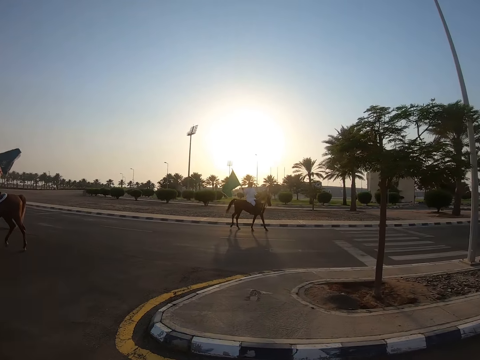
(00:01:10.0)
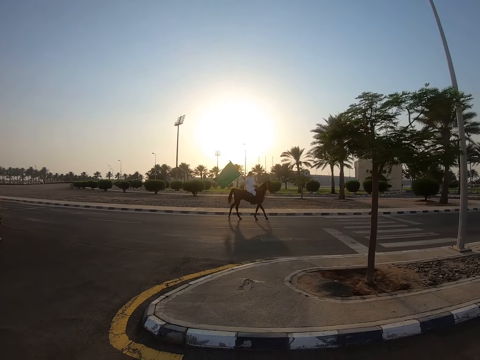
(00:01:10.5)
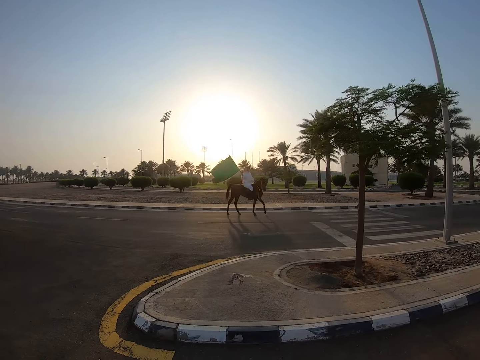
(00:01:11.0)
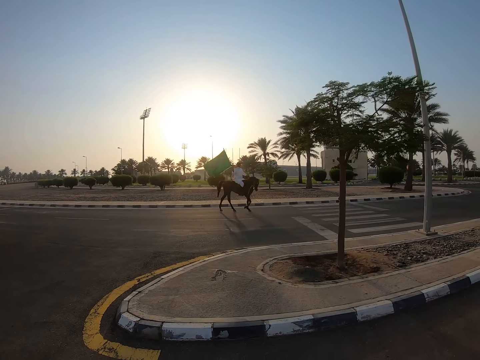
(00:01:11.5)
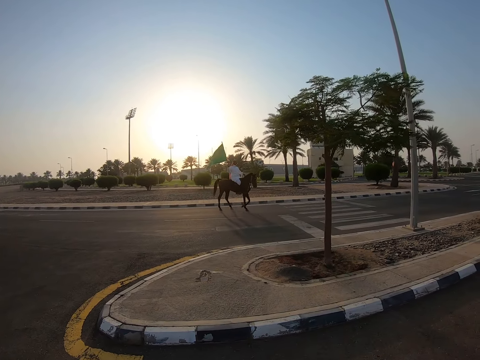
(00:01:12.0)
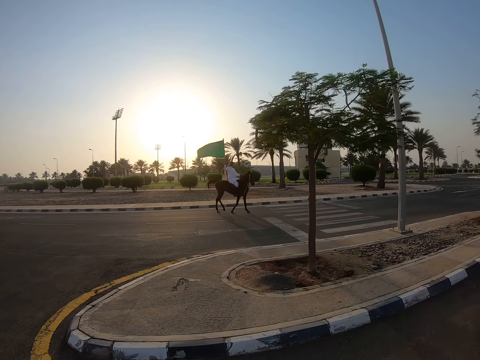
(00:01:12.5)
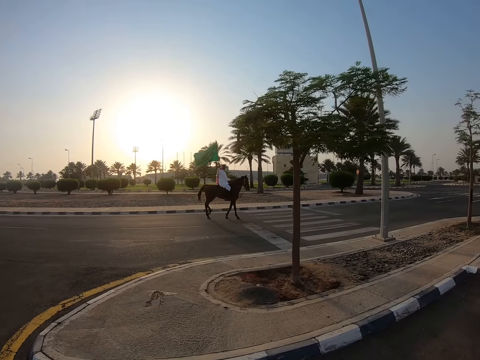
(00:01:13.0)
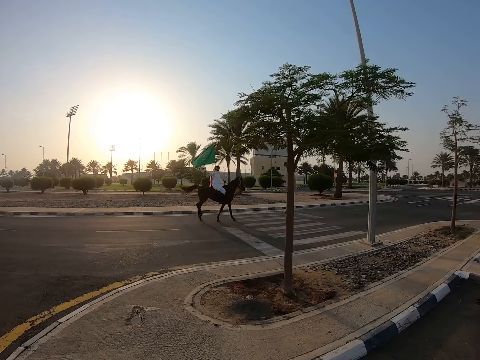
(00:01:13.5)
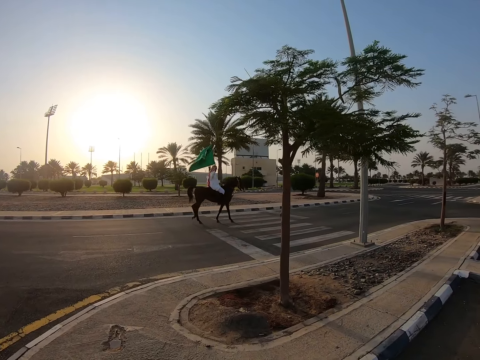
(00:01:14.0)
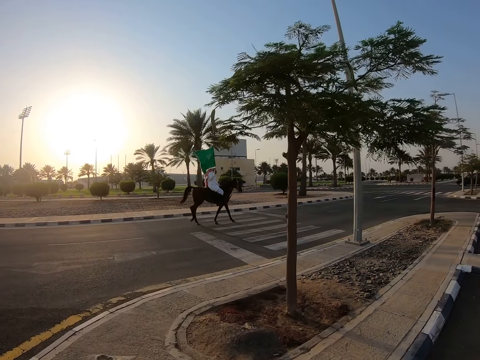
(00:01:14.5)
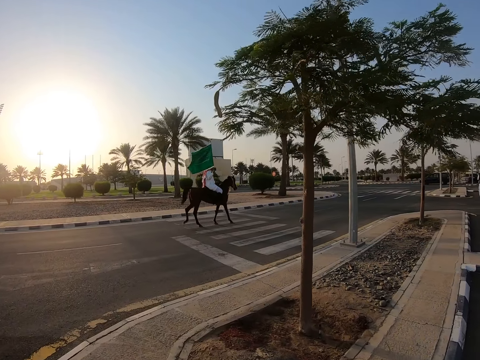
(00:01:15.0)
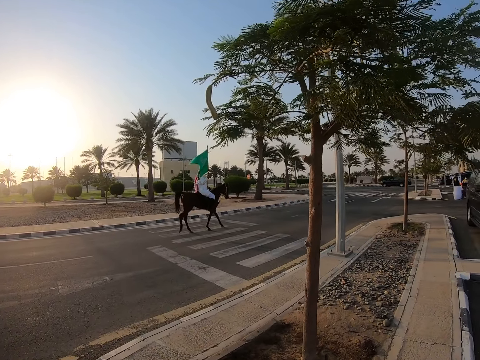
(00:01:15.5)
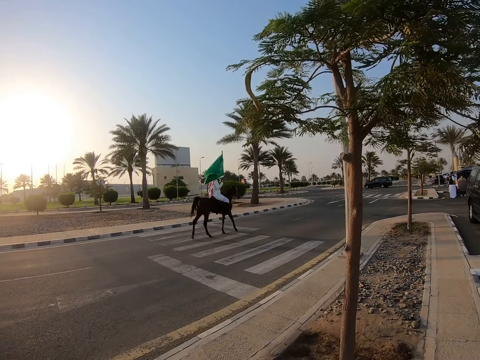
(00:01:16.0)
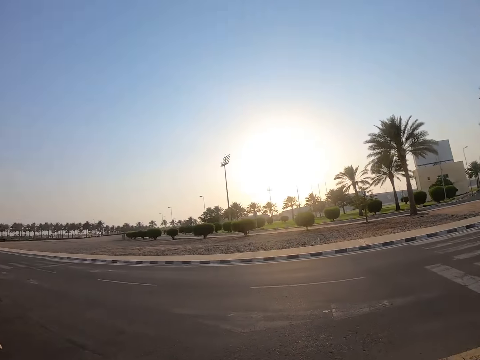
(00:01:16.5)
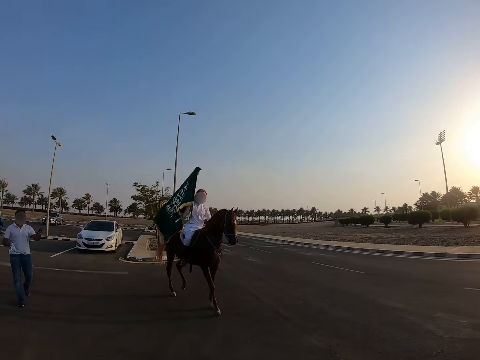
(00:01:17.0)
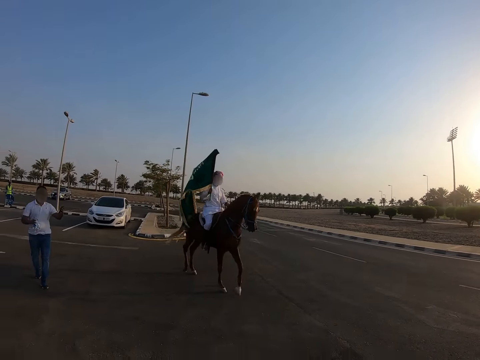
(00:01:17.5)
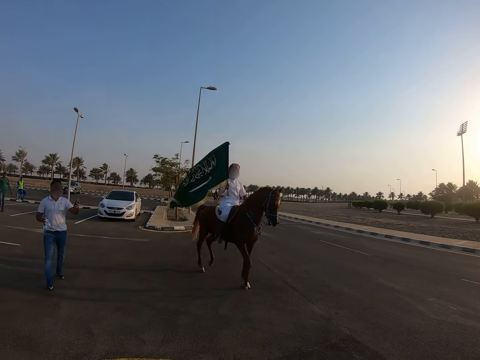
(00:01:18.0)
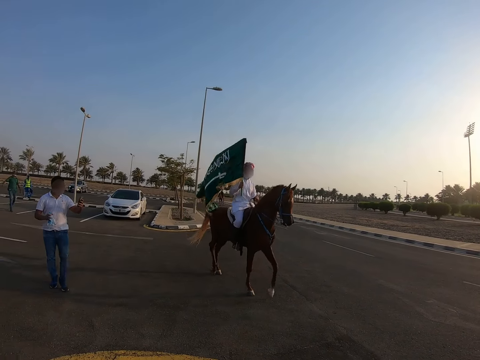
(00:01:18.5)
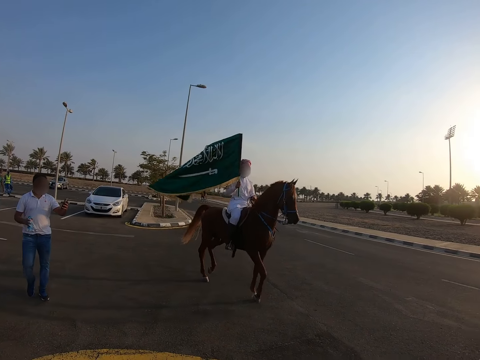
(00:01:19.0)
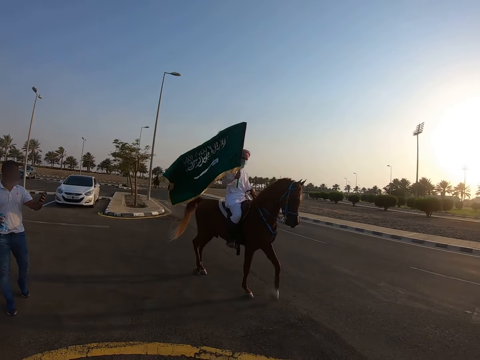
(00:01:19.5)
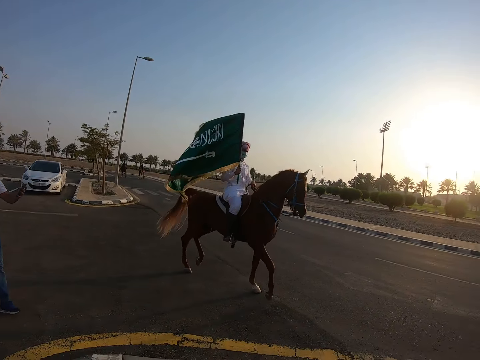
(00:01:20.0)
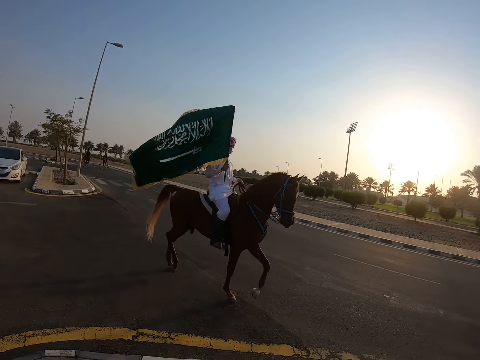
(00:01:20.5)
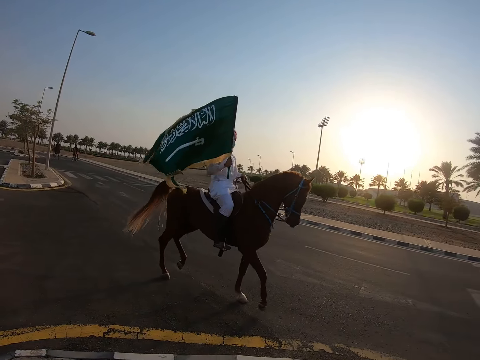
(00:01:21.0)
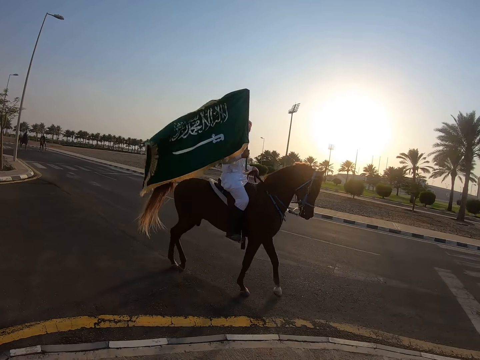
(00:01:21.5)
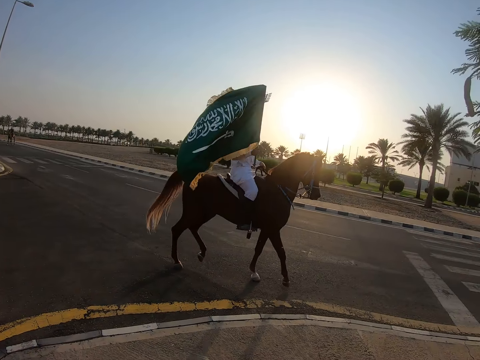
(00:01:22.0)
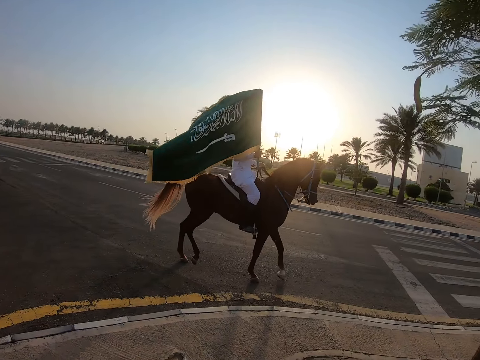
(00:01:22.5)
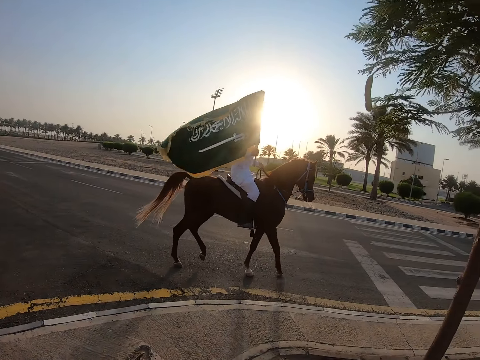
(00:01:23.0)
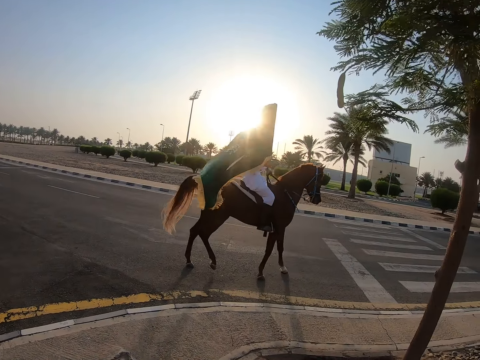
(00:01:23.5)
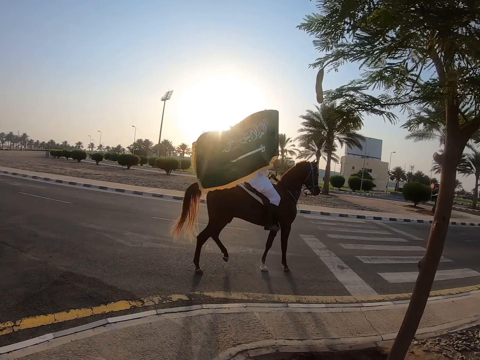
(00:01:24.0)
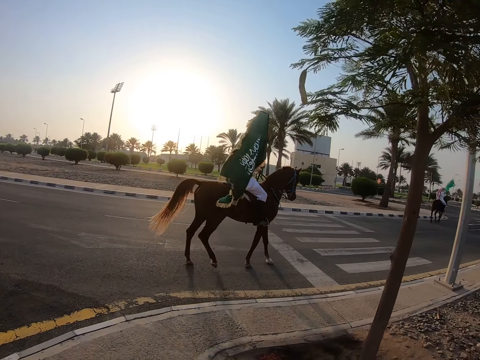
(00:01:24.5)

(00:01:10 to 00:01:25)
A man rides on a horse. The camera wearer walks around the park. Another man rides on a horse and carries a flag. A third man records the second man with a phone and walks on the road. The second man rides on a horse.

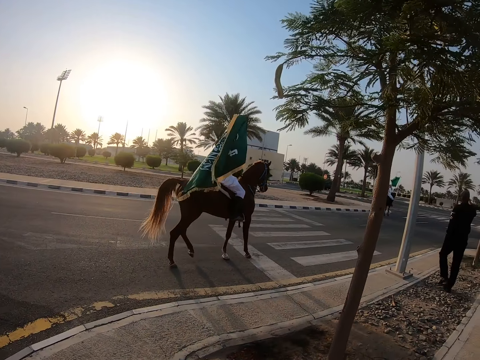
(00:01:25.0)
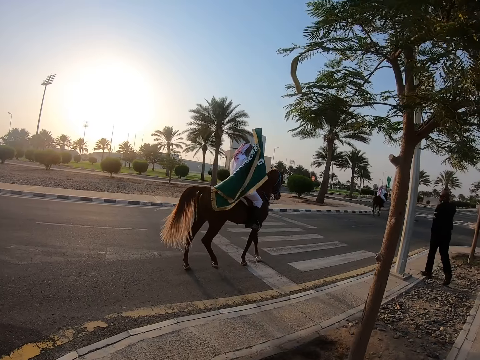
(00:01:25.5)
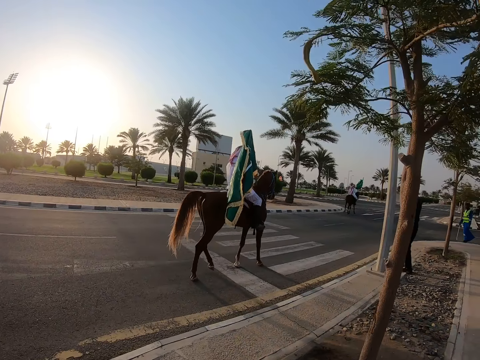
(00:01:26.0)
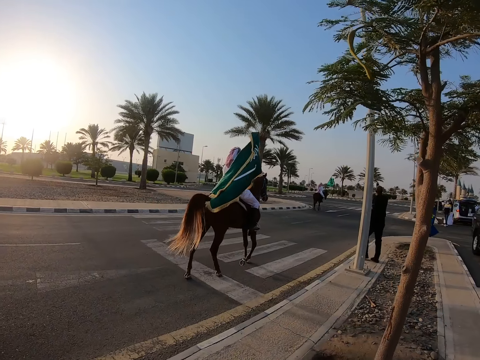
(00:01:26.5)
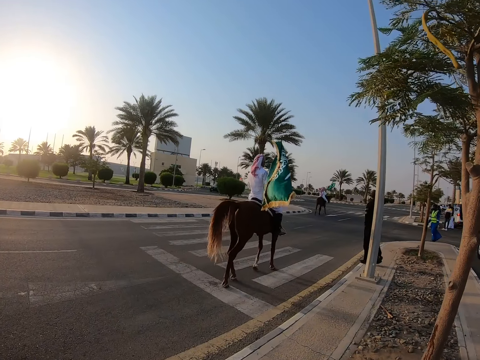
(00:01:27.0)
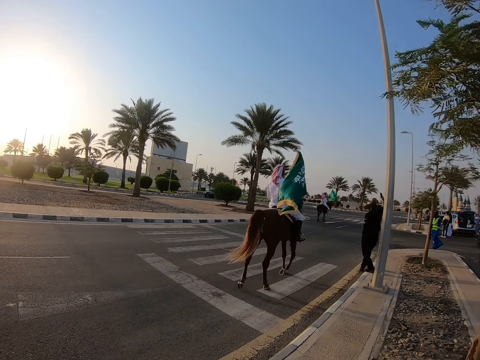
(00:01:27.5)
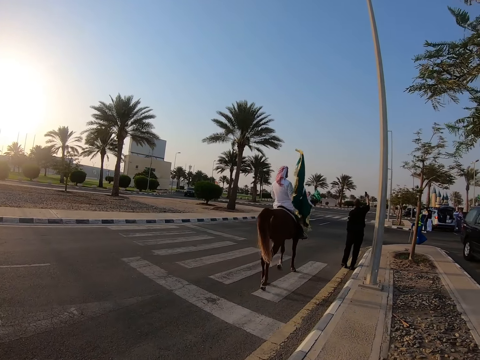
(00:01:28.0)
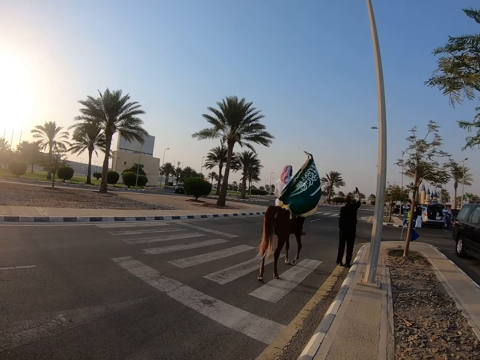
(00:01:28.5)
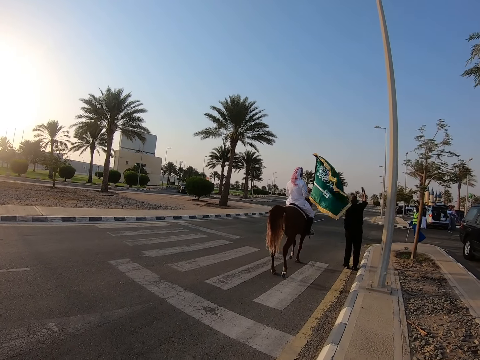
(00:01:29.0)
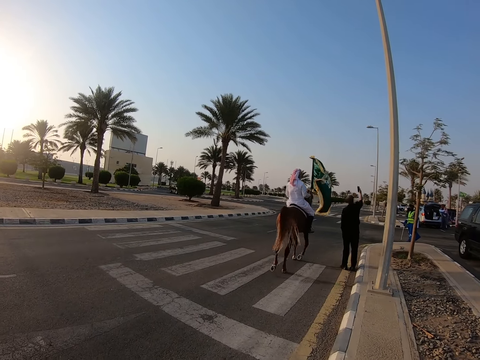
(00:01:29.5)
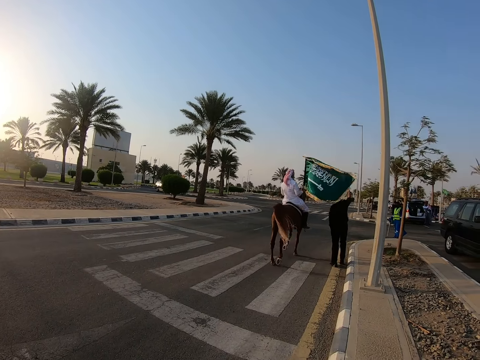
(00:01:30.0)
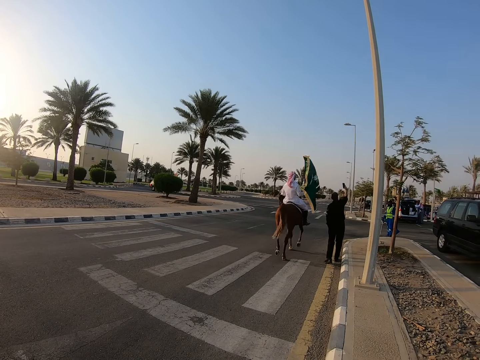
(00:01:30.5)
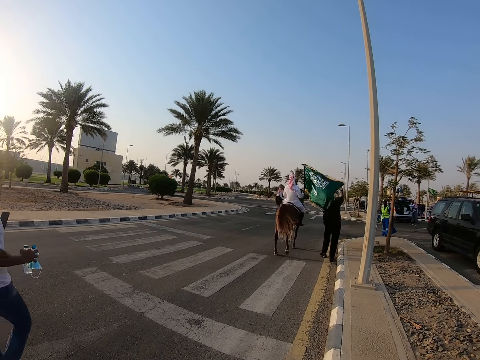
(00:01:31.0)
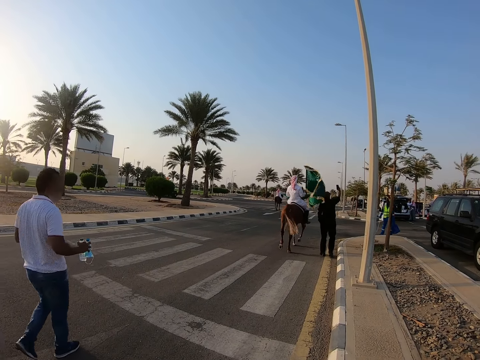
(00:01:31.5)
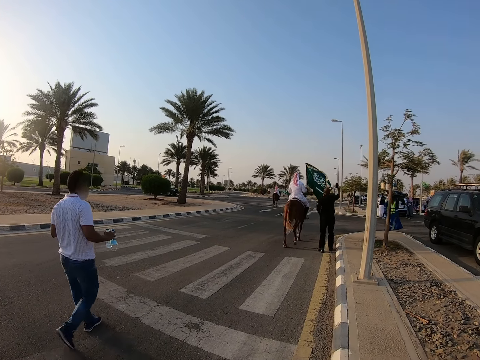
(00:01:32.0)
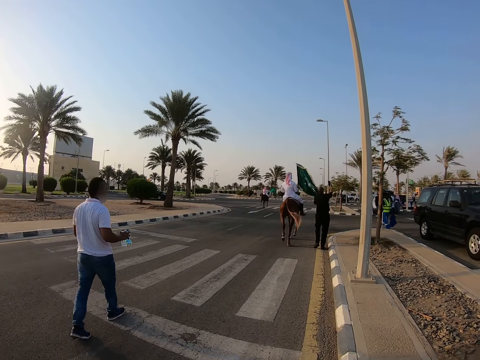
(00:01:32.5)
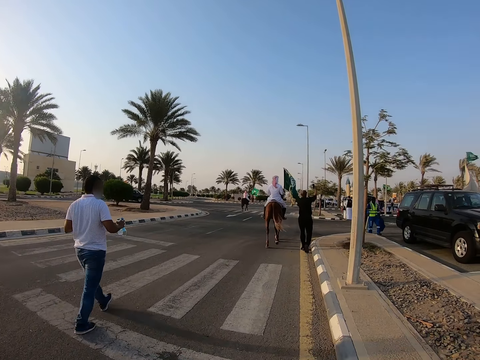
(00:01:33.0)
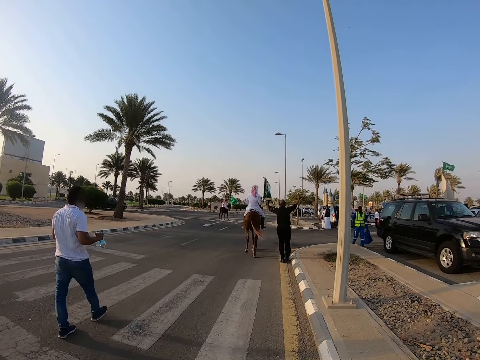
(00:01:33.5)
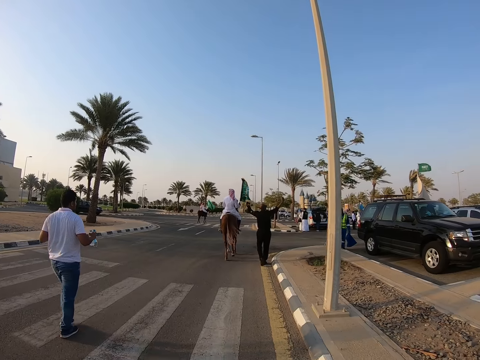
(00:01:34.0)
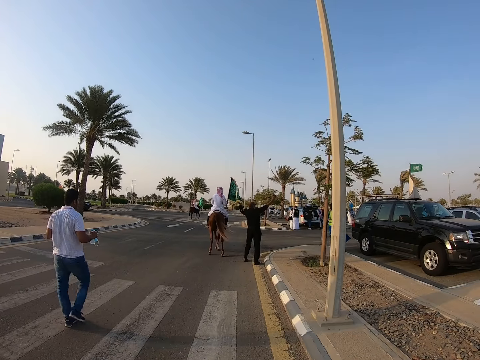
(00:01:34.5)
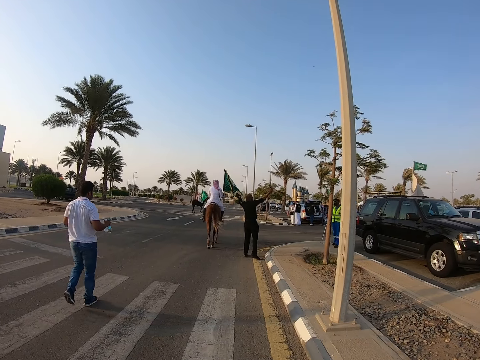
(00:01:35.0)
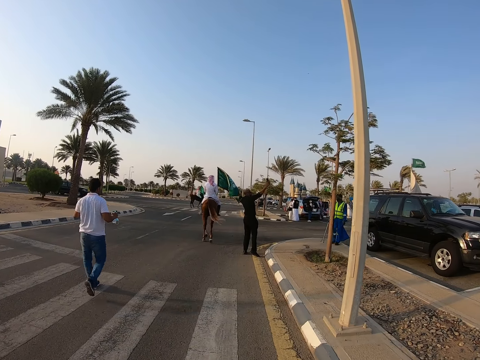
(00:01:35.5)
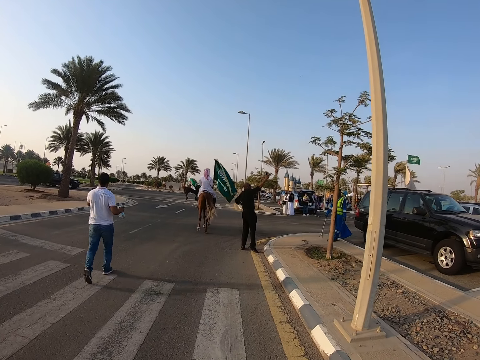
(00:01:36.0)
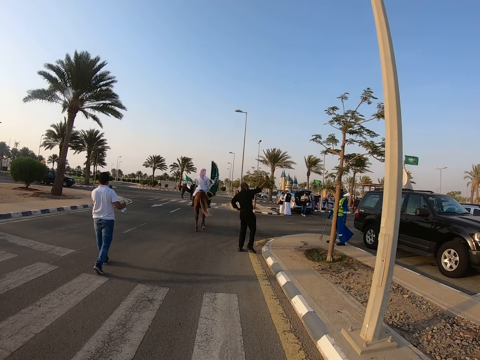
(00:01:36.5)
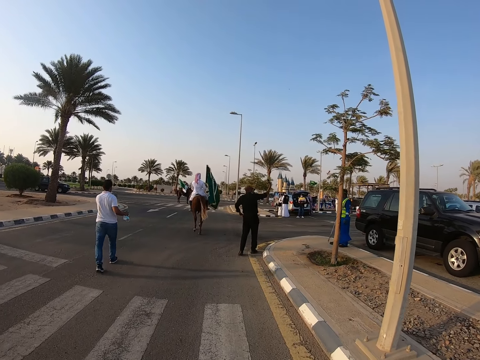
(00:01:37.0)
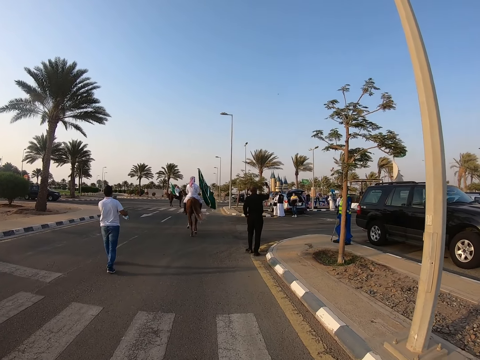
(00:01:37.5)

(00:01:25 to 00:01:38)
A man carries a water bottle and walks on the road. Another man follows a third man. A fourth man takes a video of the park with a phone.
